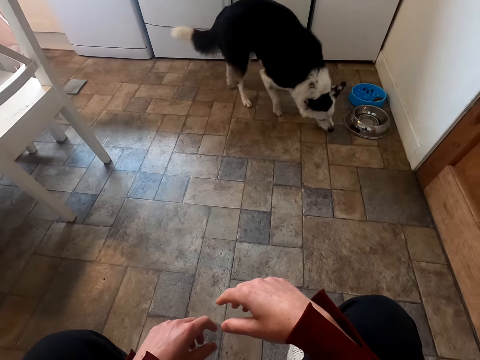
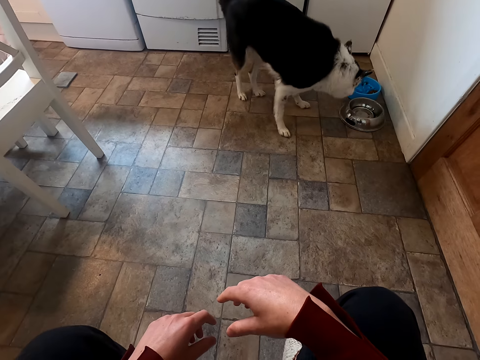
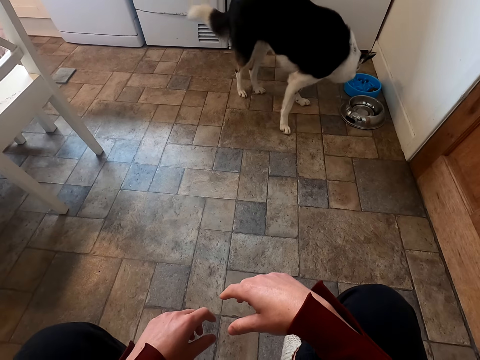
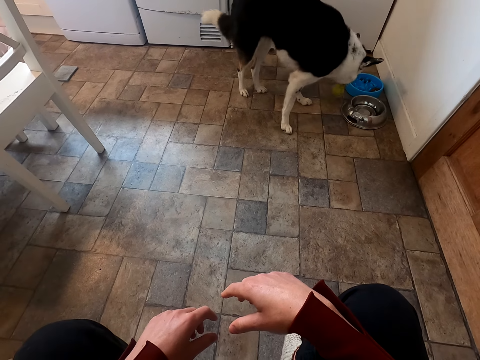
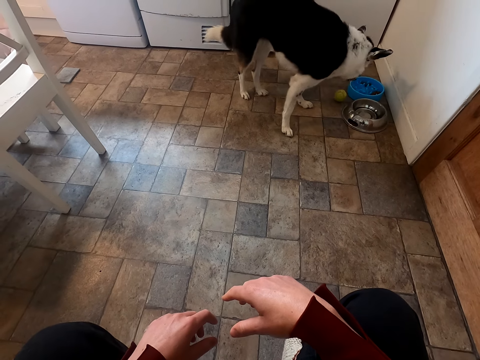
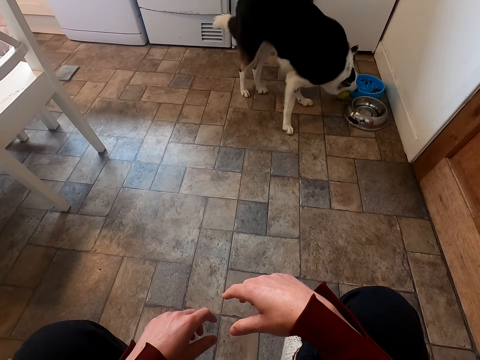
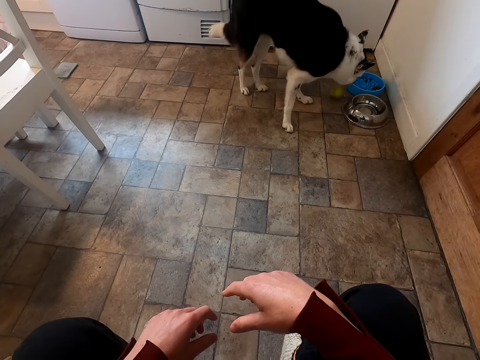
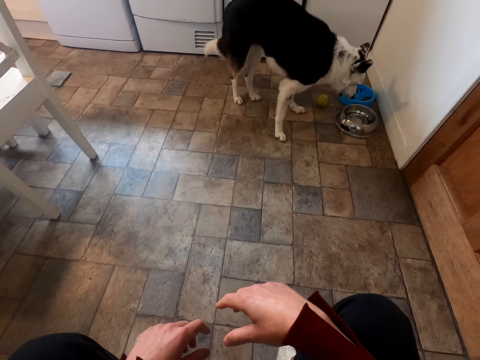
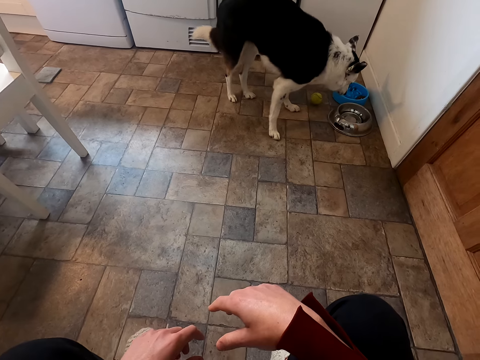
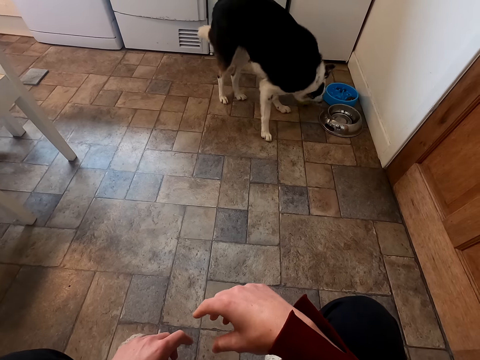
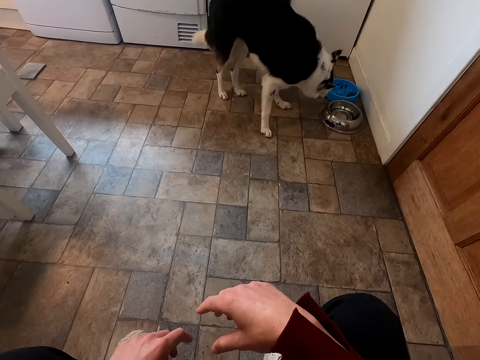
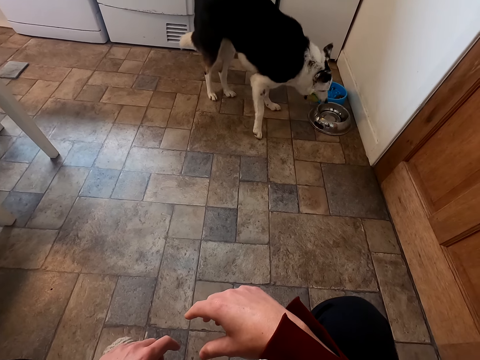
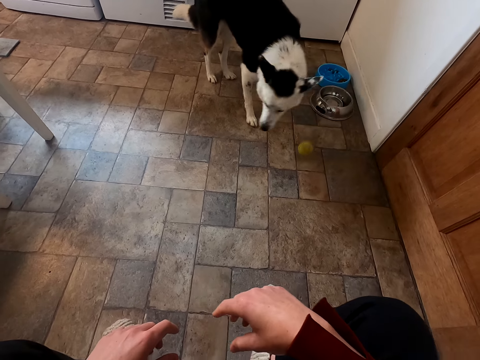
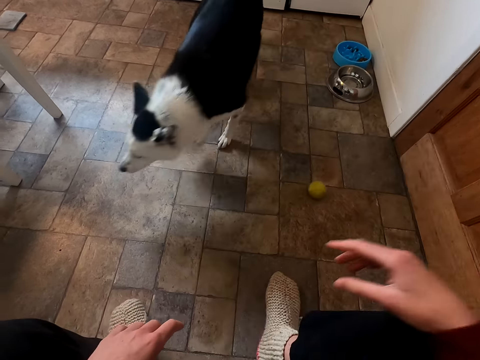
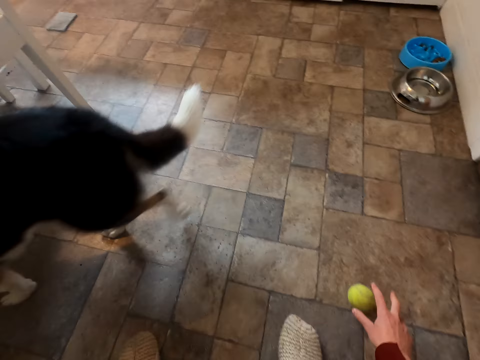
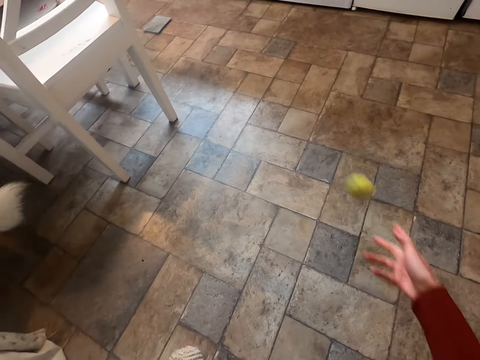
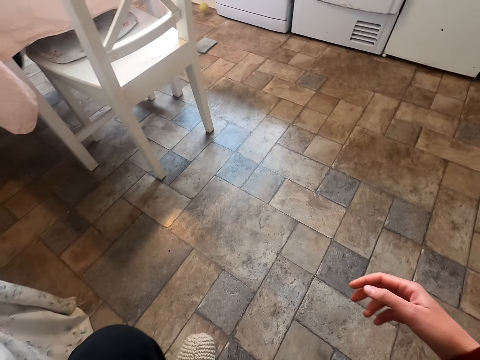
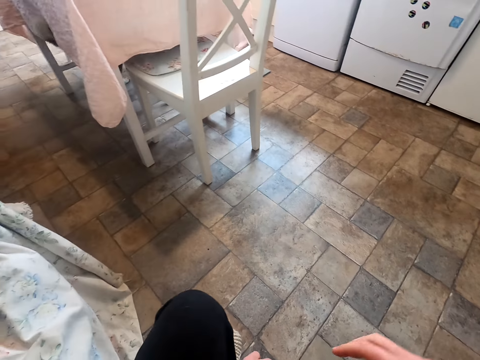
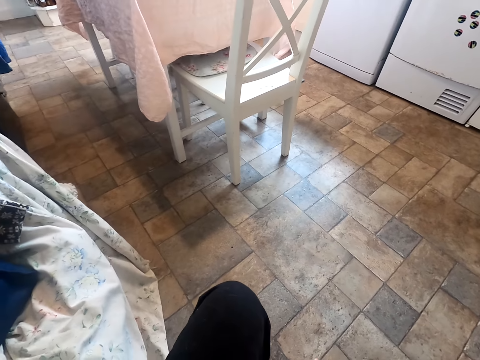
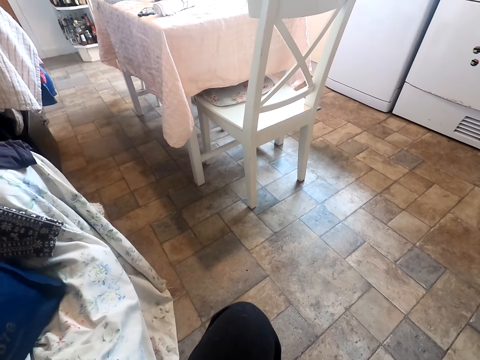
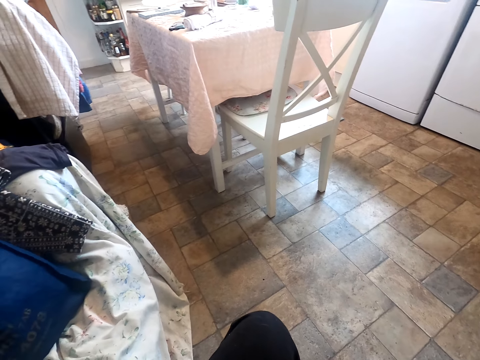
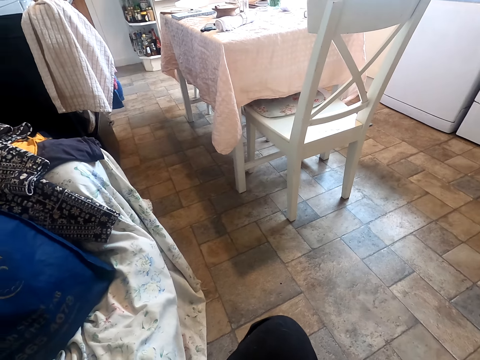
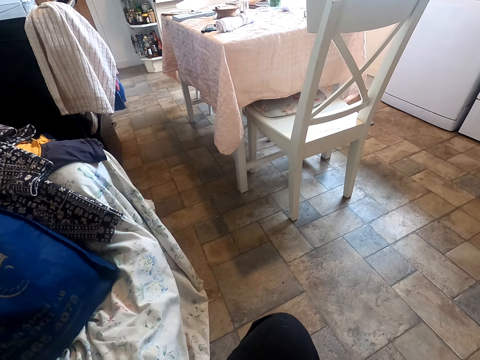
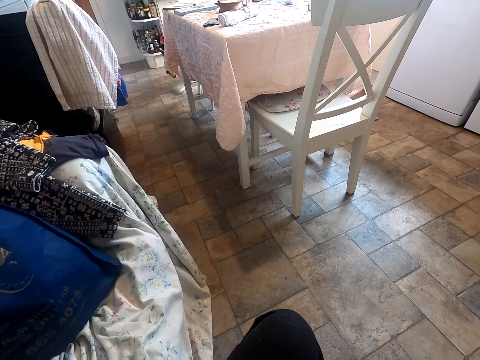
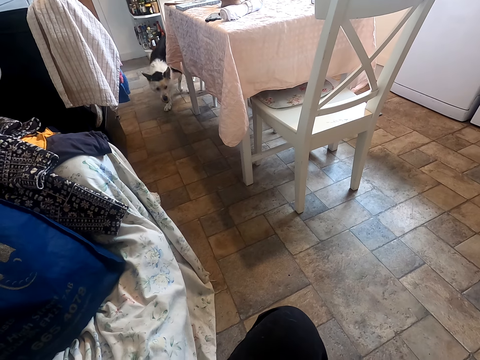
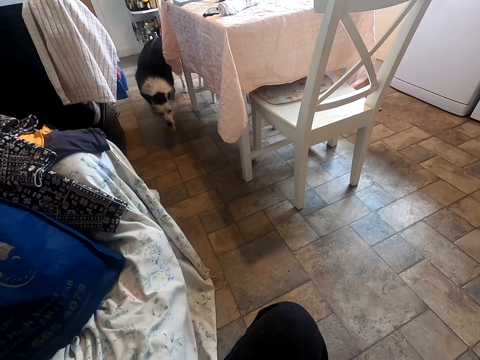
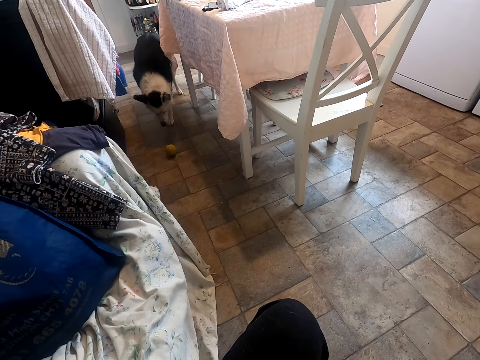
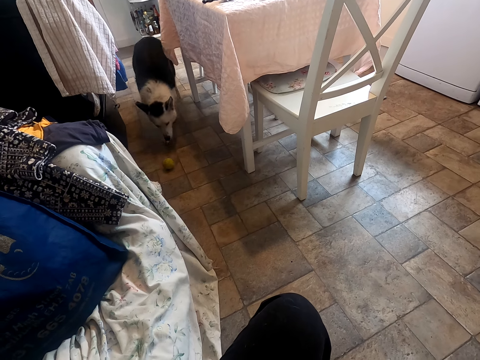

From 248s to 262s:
The camera wearer picks up the ball from the floor. They throw the ball on the floor. They stare at the dog.

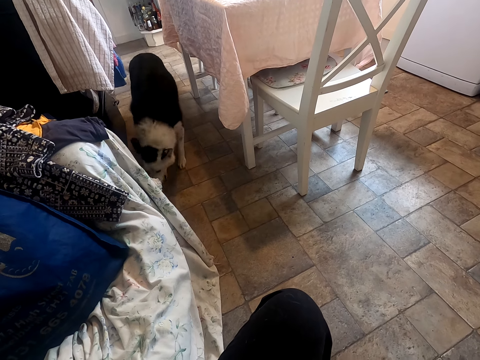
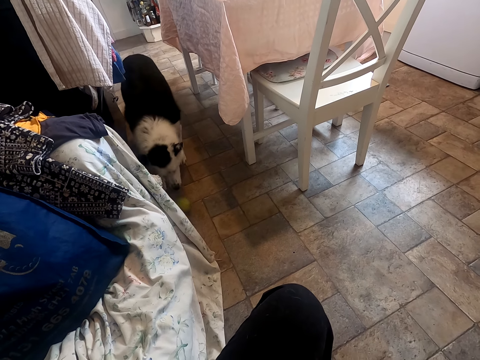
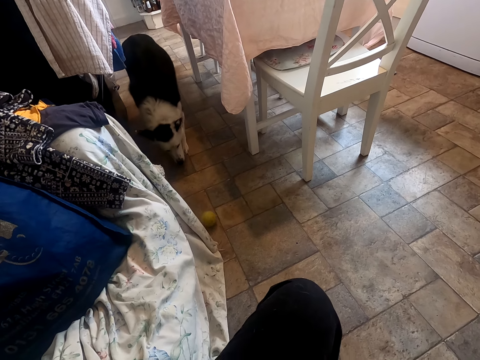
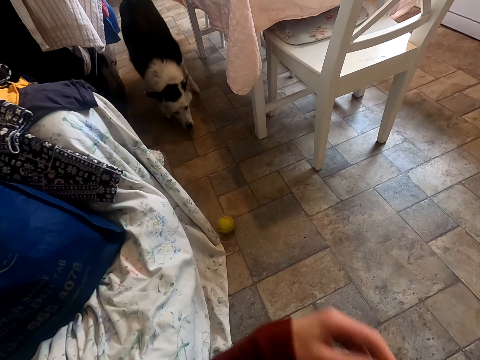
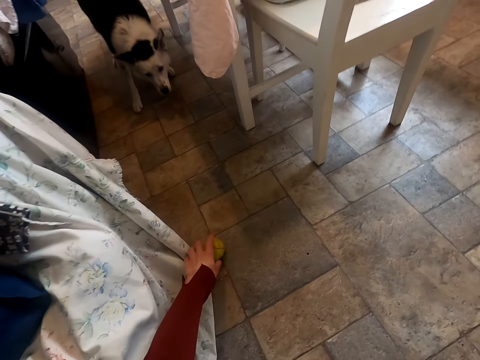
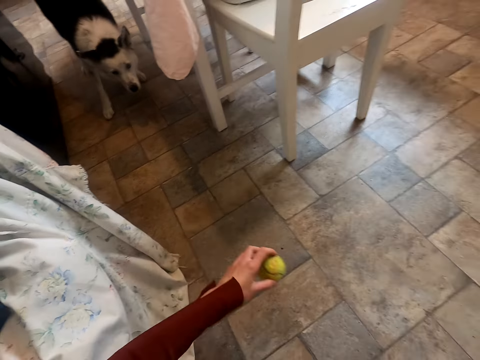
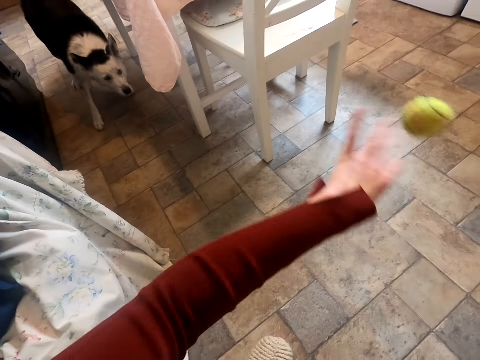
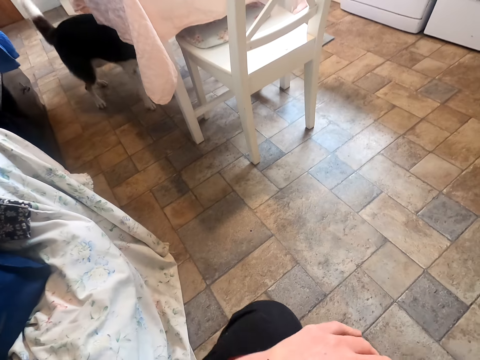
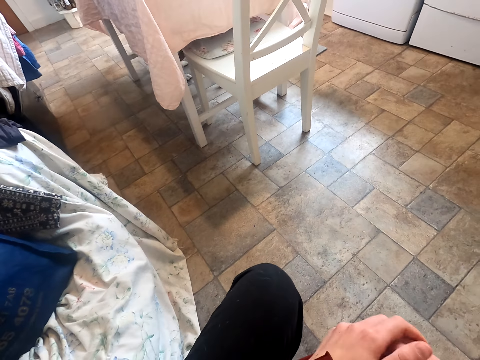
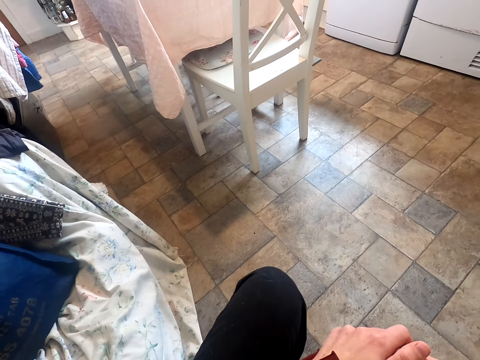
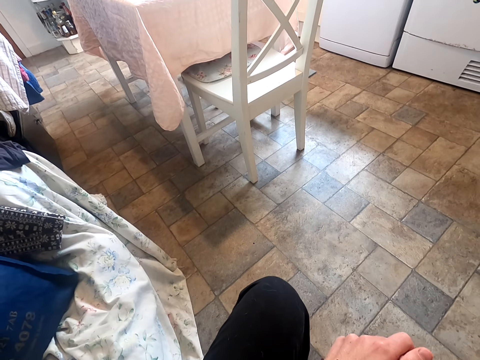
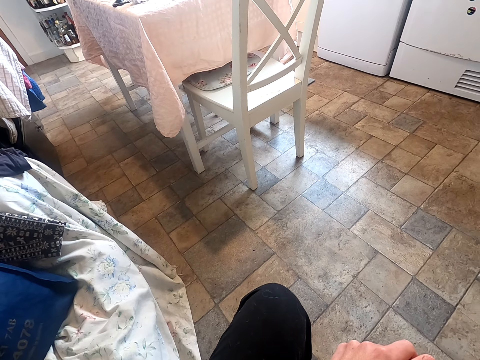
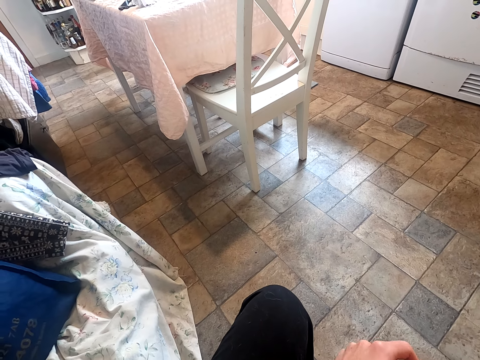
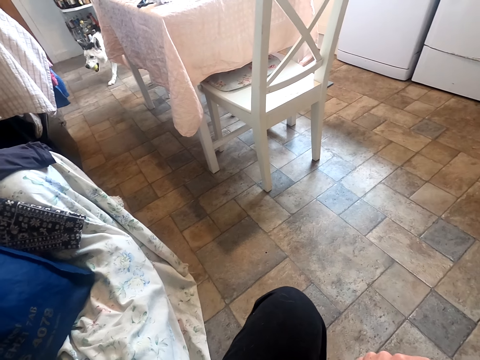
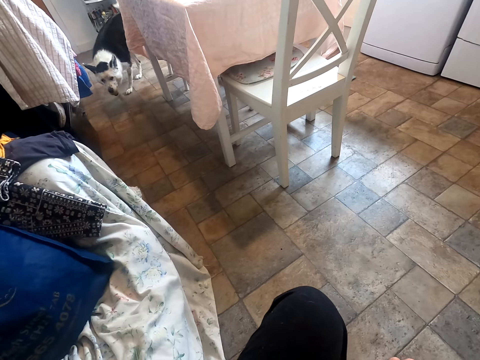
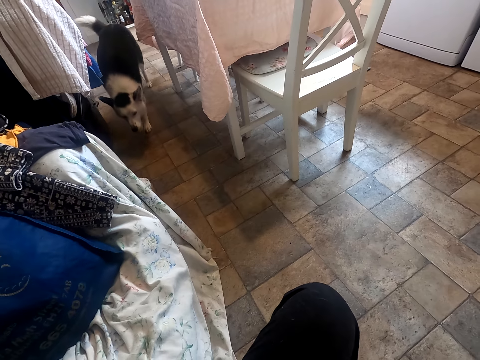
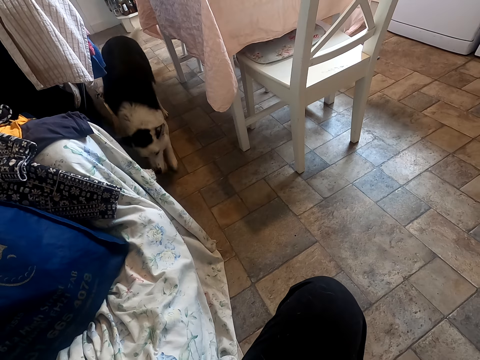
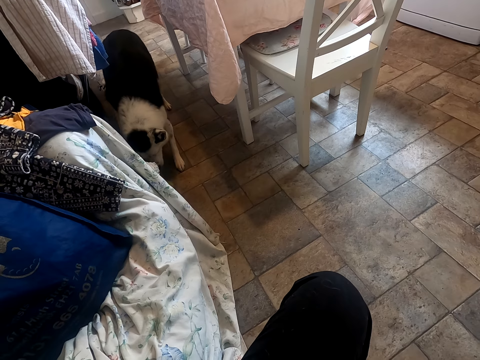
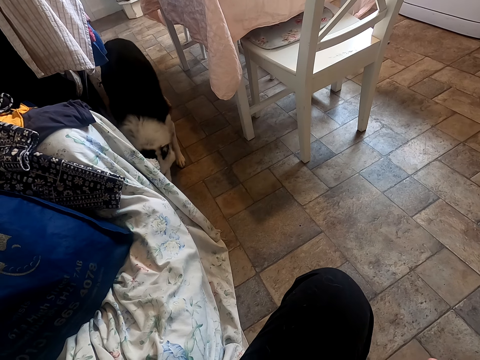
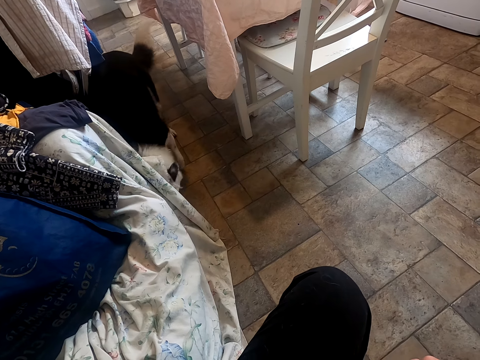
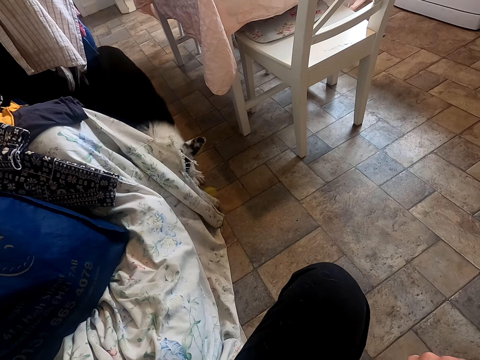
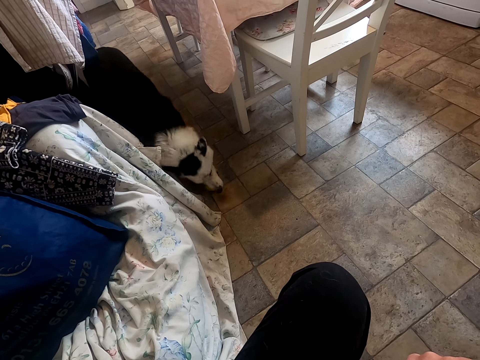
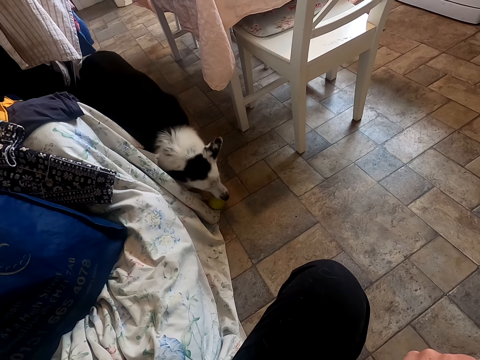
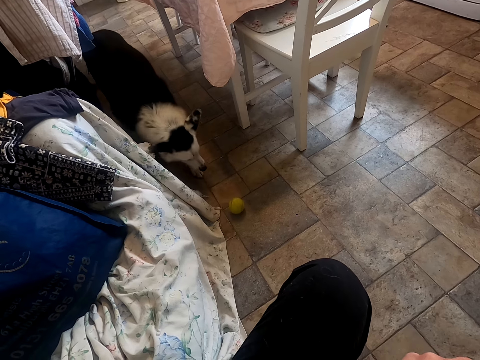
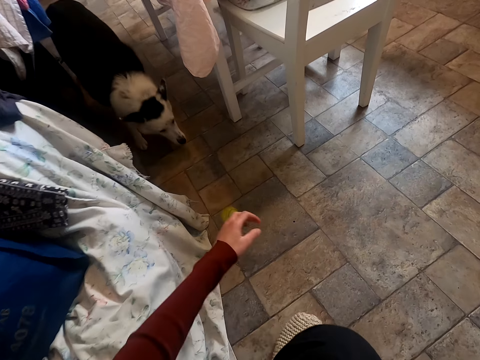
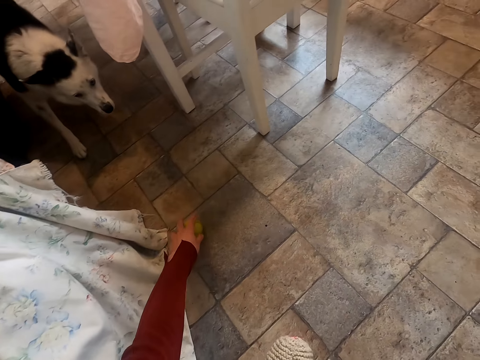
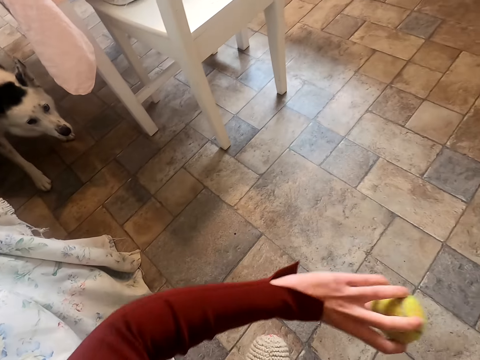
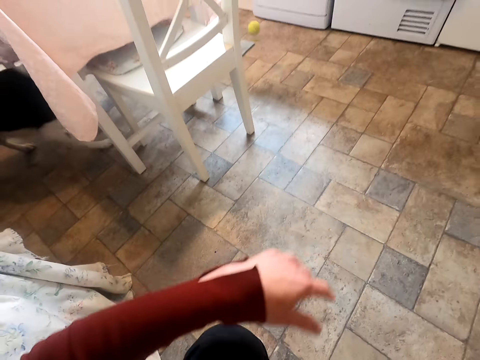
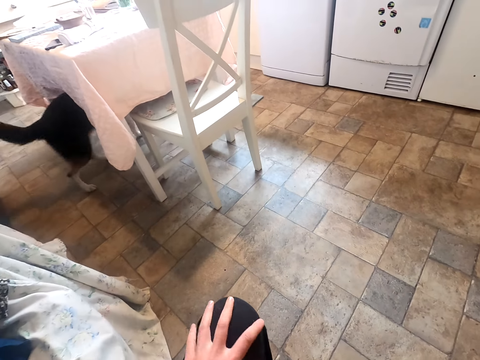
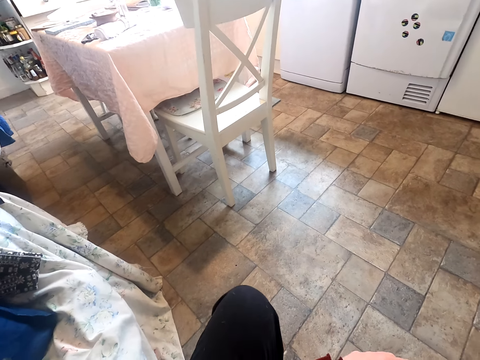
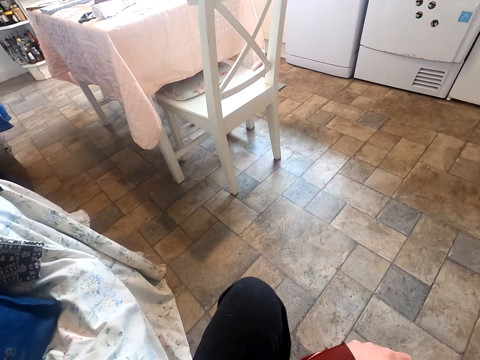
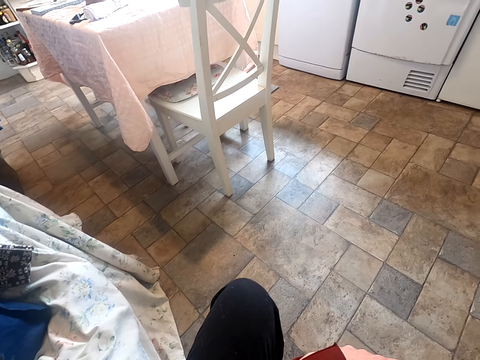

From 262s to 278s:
The camera wearer picks up the ball from the floor. They throw the ball on the floor. They stare at the dog. They pick up the ball from the floor. They throw the ball on the floor. They stare at the dog.
